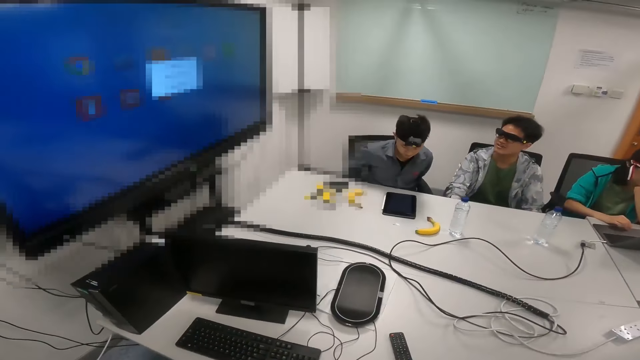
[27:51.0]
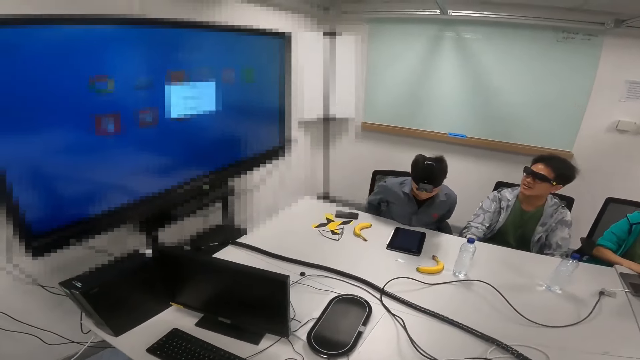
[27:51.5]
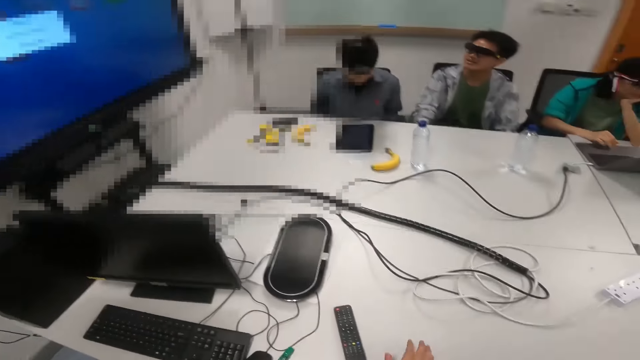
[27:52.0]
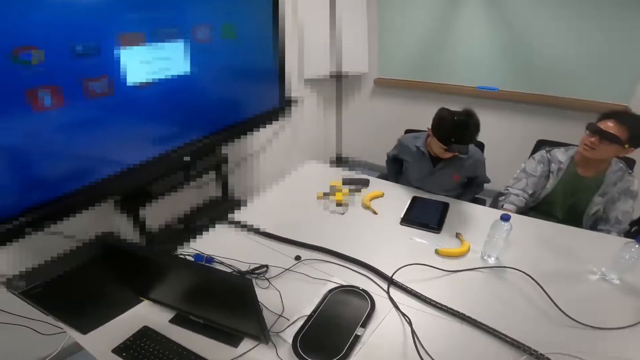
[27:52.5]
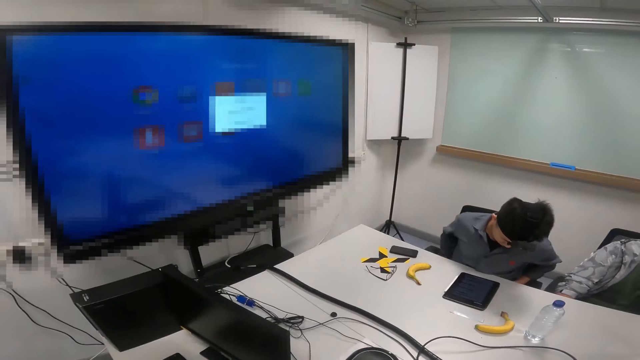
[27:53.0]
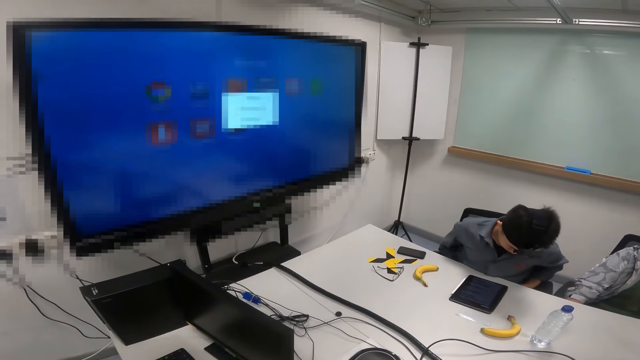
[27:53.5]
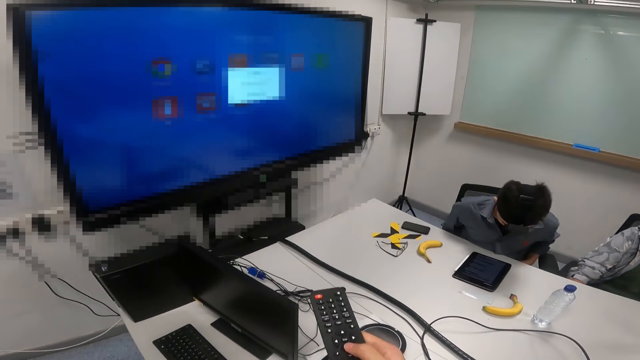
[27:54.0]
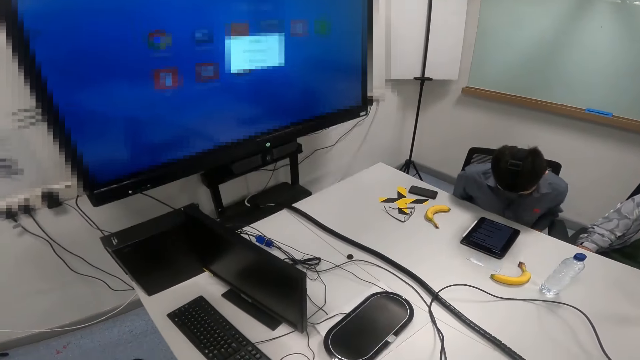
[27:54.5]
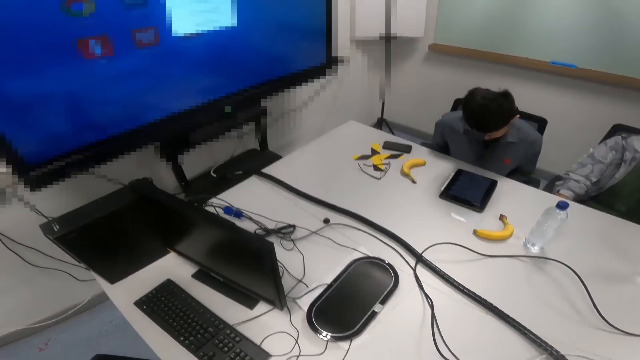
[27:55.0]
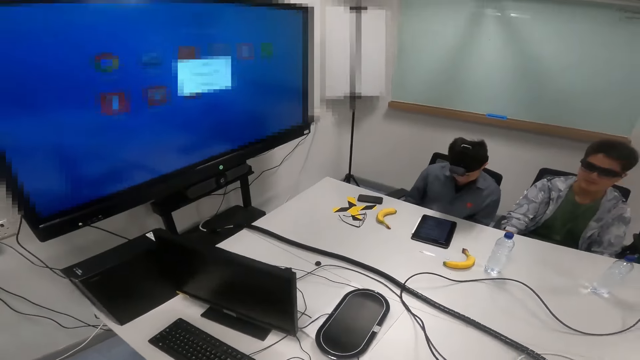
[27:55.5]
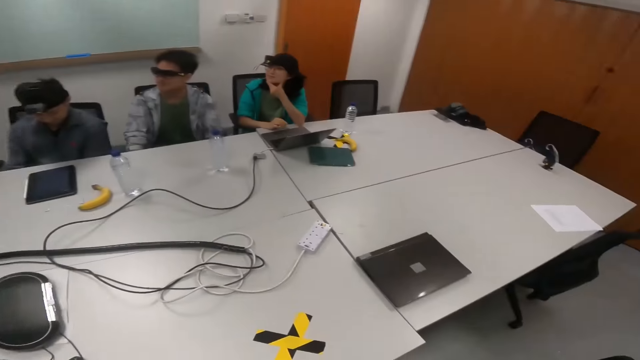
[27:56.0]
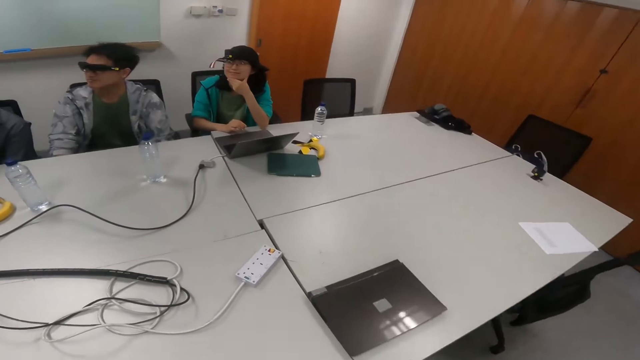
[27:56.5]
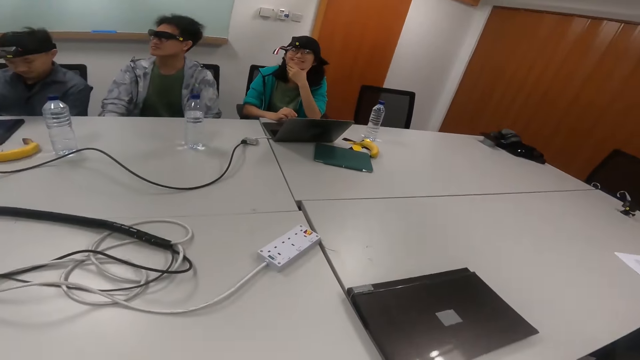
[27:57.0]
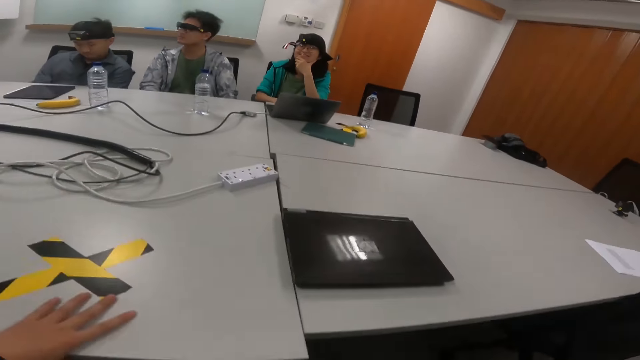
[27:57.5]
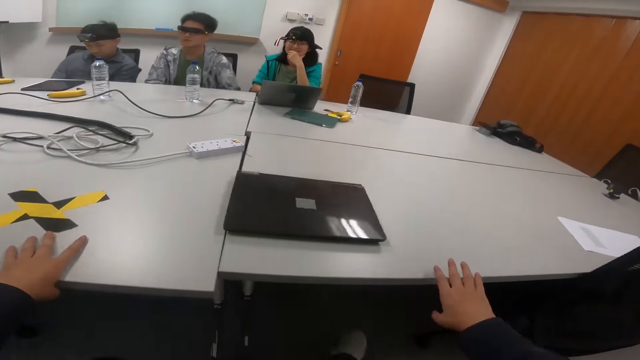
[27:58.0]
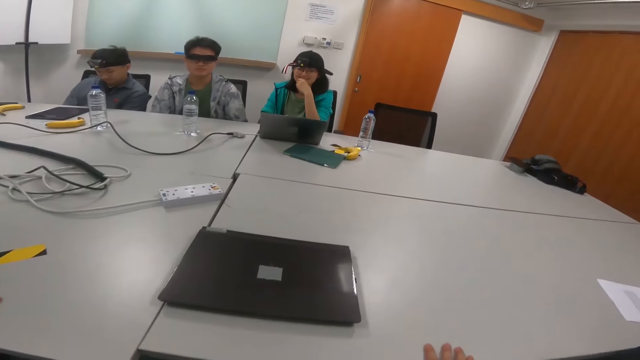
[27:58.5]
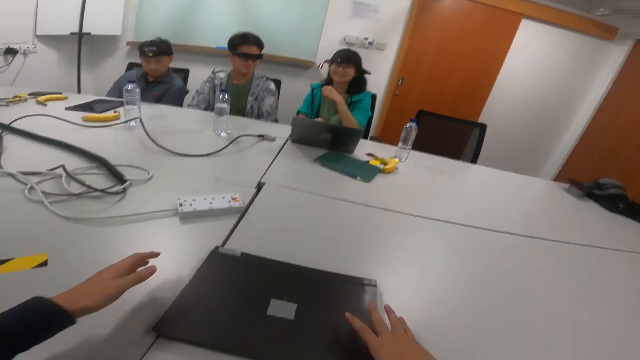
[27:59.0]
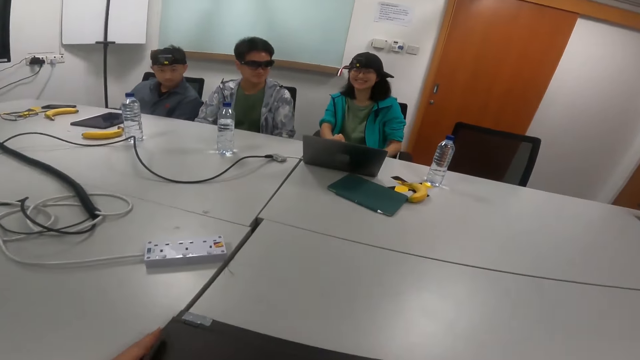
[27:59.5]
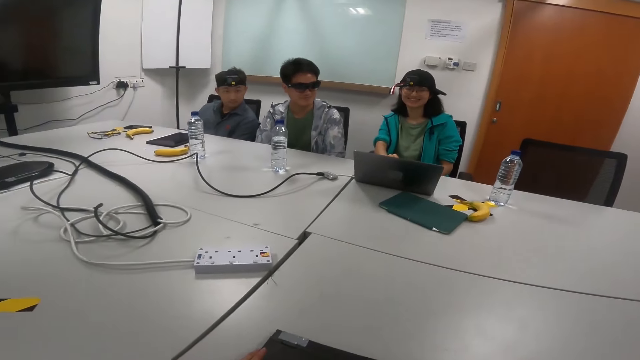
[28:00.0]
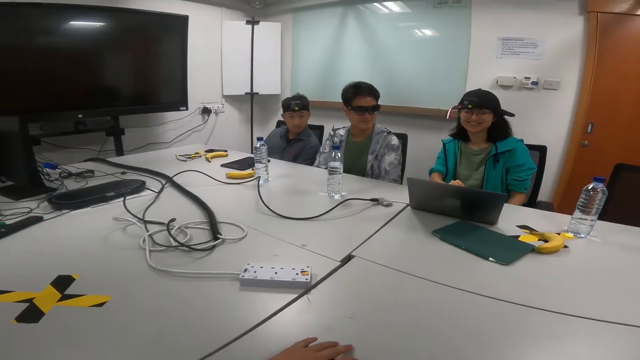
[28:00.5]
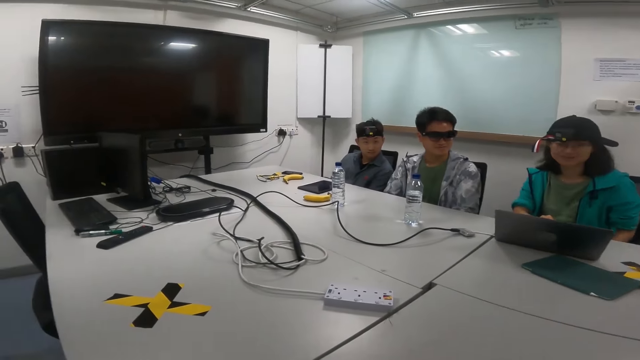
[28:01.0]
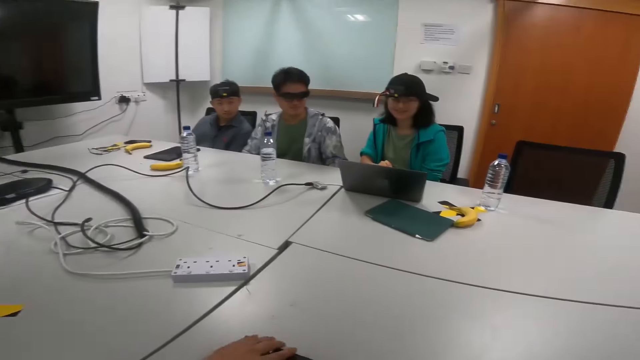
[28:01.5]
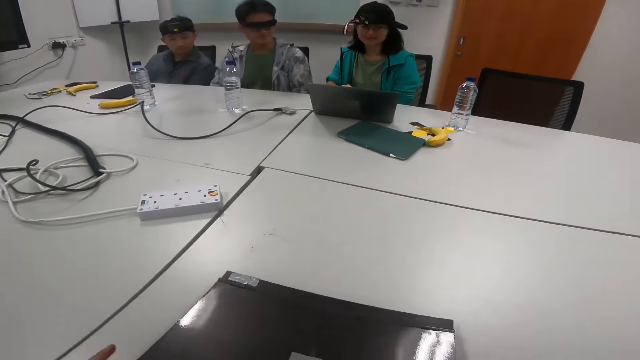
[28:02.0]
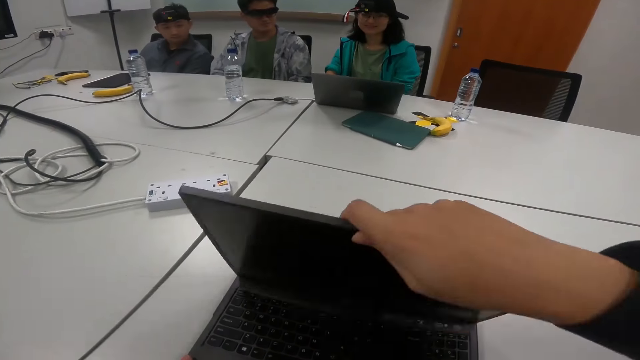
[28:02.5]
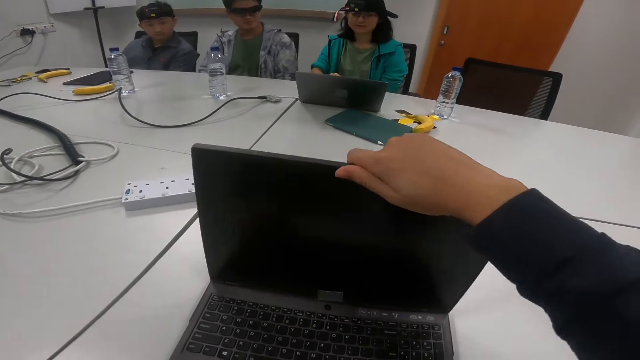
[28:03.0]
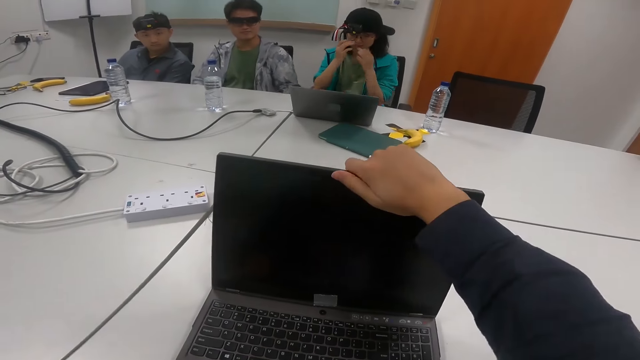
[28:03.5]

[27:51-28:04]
The camera wearer opens the laptop.

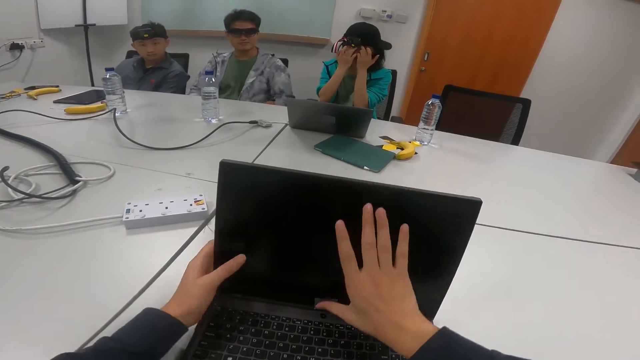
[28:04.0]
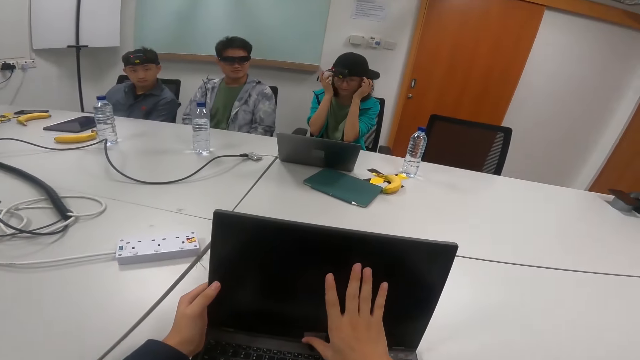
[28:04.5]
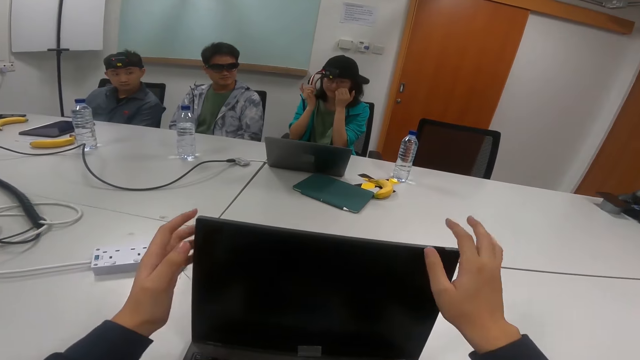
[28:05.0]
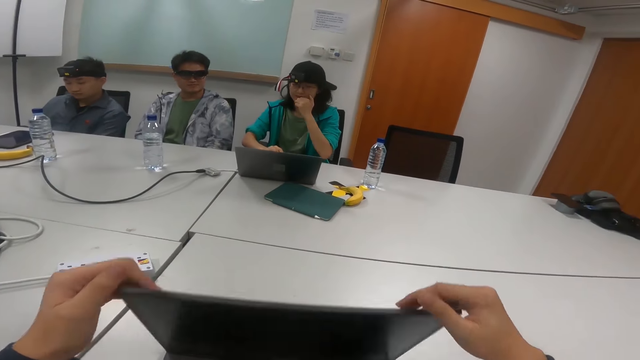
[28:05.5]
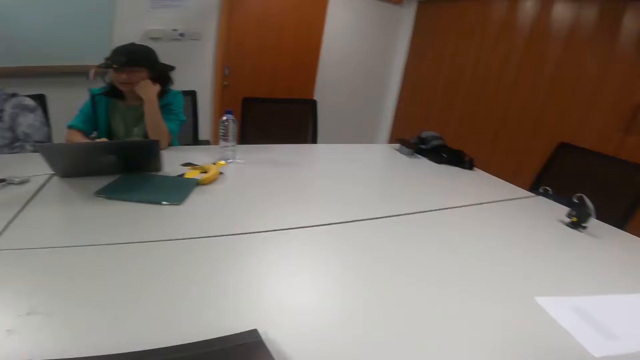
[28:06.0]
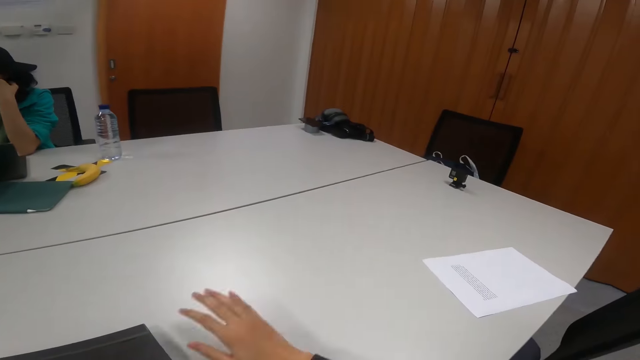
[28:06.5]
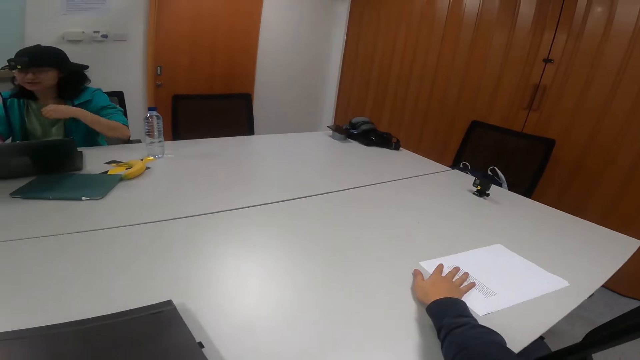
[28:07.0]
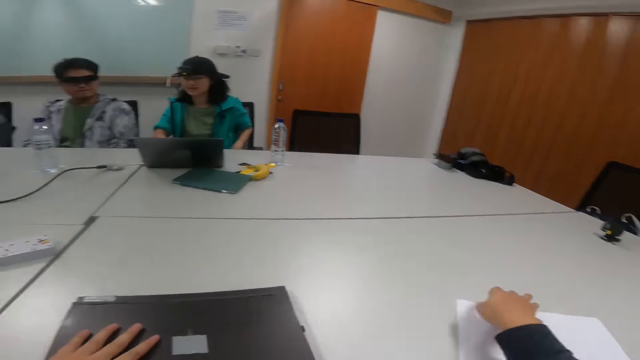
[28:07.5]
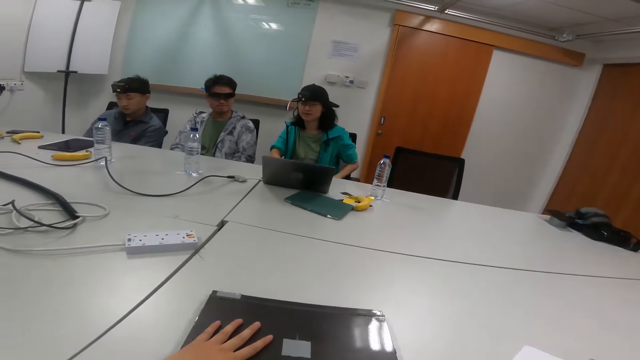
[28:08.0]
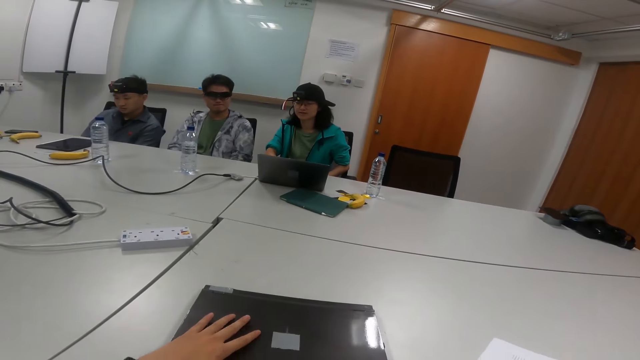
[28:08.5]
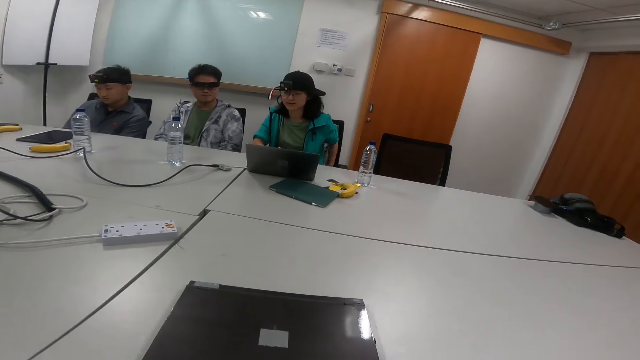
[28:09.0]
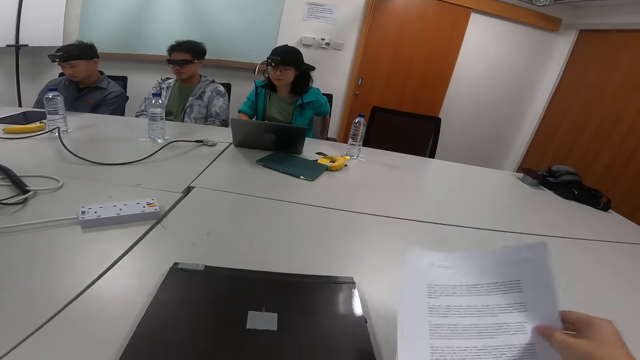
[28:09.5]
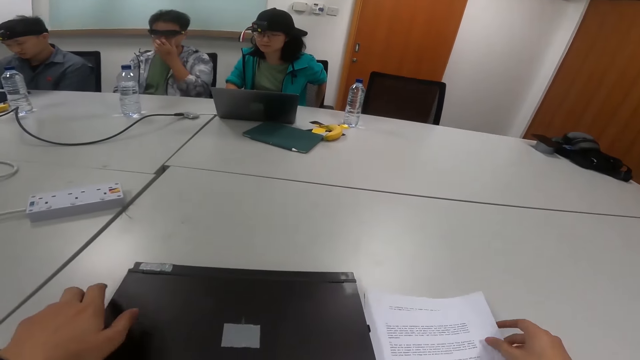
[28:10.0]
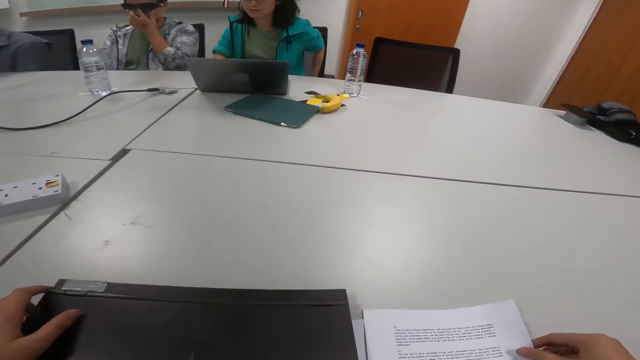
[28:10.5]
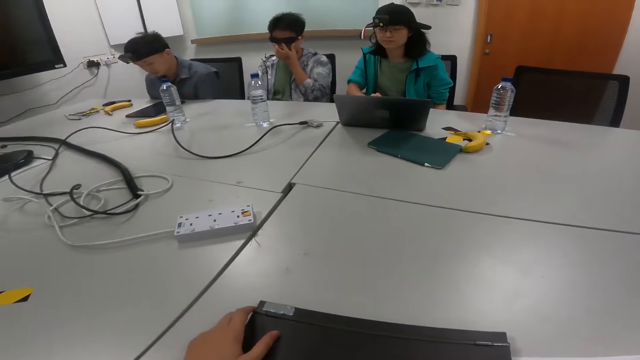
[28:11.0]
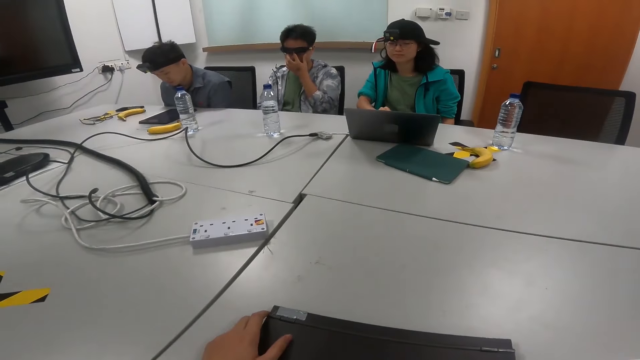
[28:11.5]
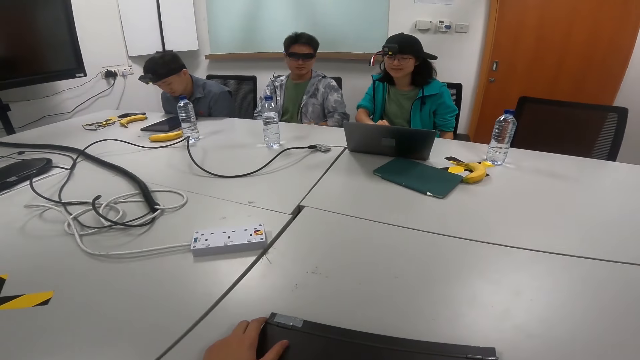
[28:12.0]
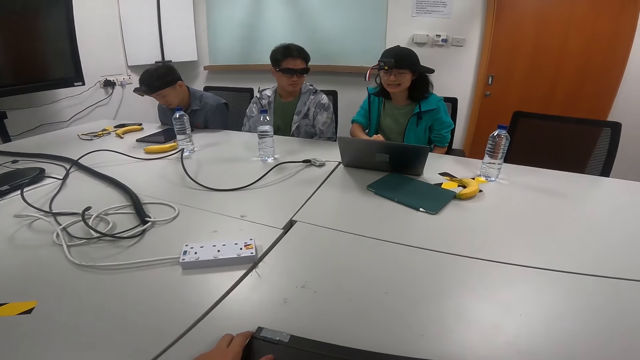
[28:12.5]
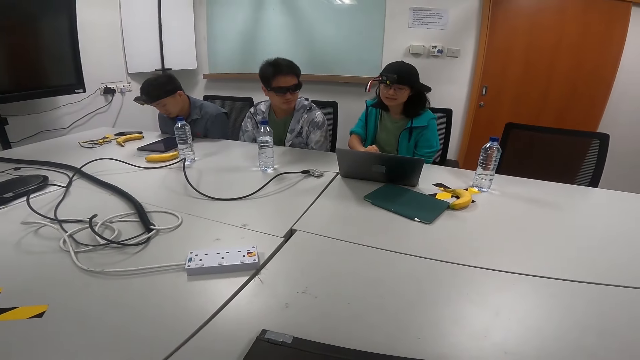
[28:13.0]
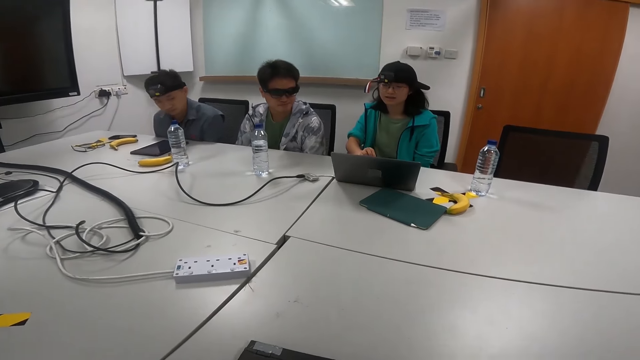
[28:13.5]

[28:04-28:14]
The camera wearer takes the paper on the table. A person scrolls the laptop while reading.
